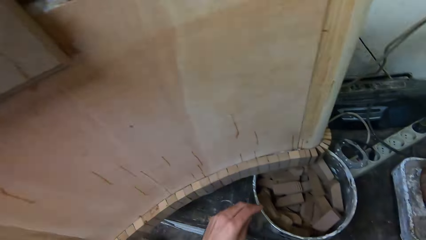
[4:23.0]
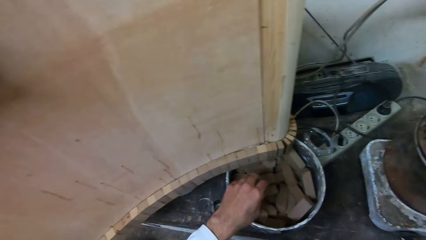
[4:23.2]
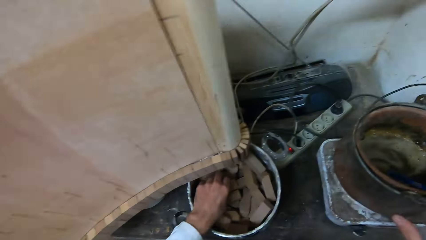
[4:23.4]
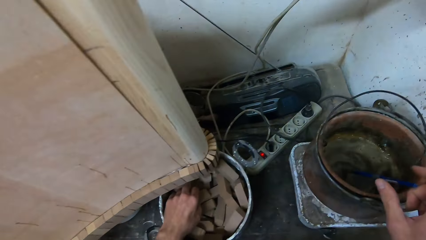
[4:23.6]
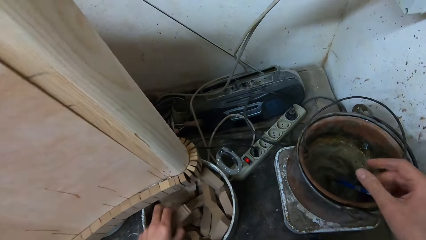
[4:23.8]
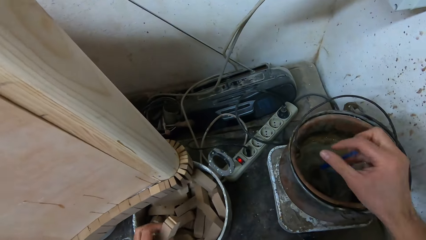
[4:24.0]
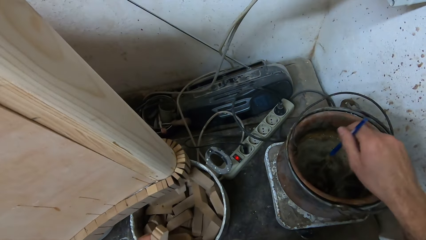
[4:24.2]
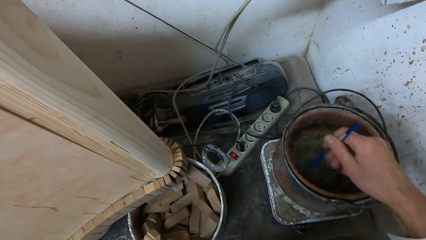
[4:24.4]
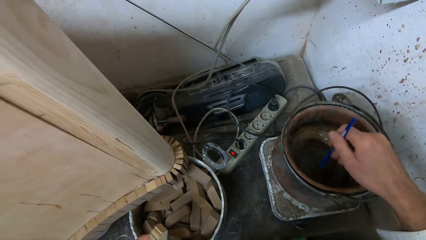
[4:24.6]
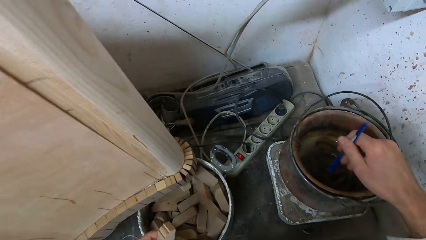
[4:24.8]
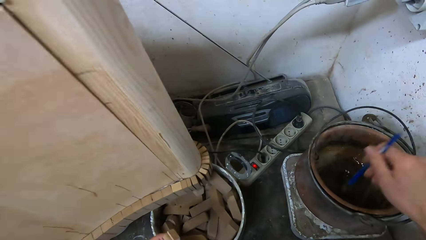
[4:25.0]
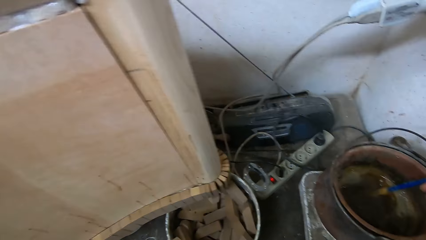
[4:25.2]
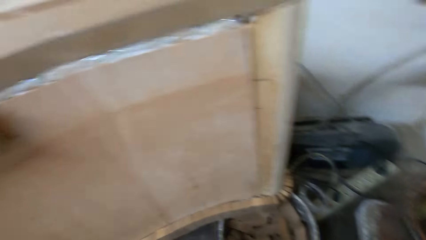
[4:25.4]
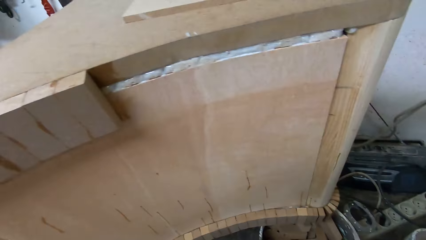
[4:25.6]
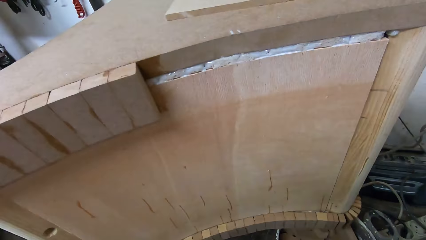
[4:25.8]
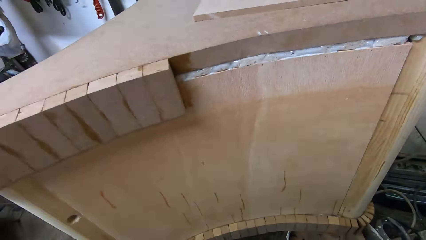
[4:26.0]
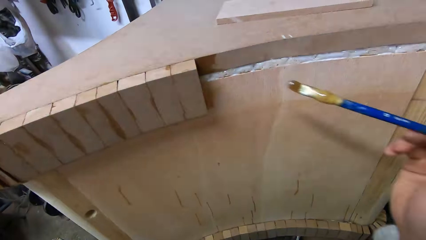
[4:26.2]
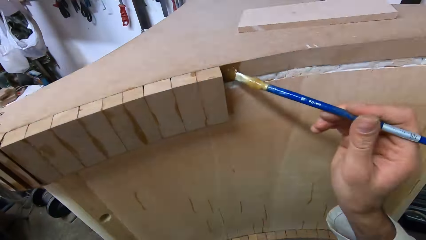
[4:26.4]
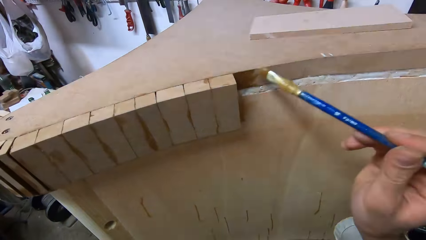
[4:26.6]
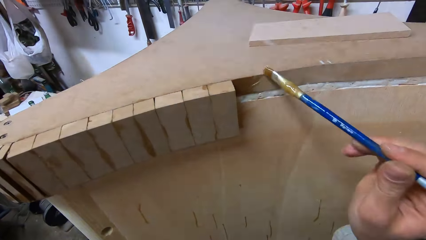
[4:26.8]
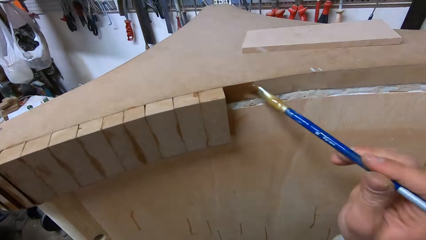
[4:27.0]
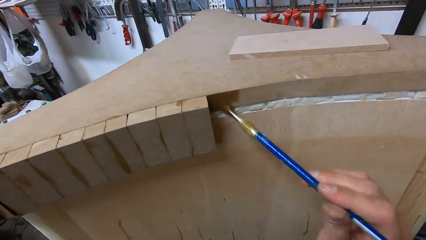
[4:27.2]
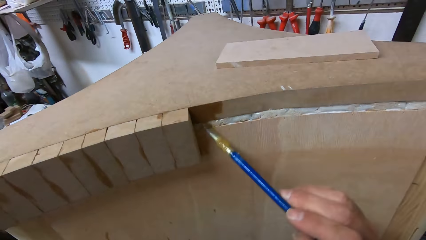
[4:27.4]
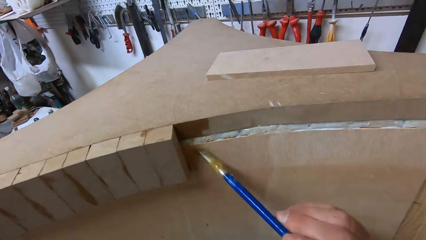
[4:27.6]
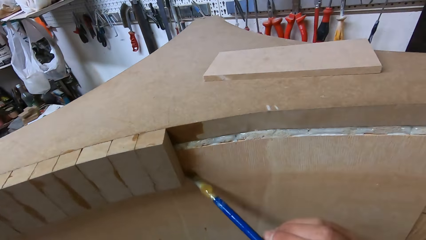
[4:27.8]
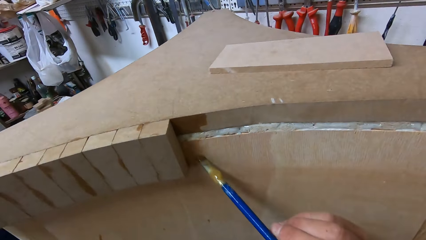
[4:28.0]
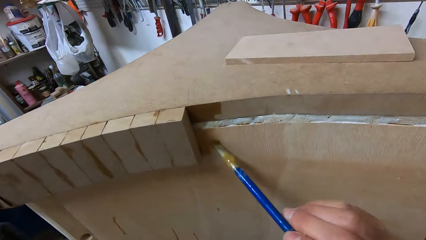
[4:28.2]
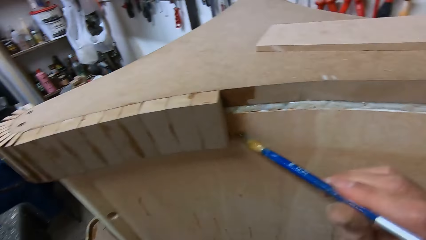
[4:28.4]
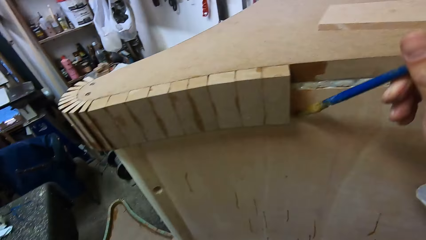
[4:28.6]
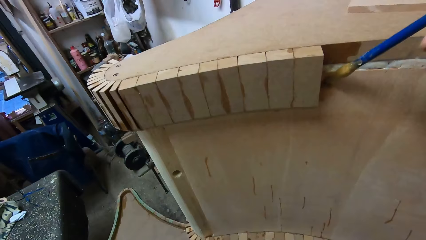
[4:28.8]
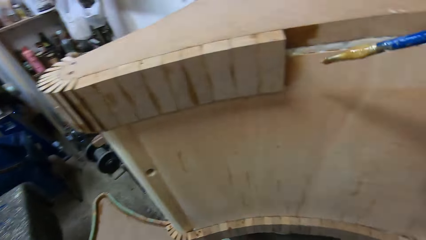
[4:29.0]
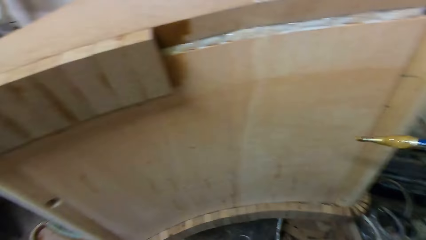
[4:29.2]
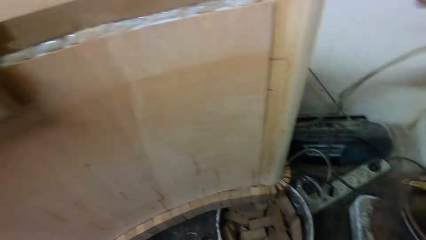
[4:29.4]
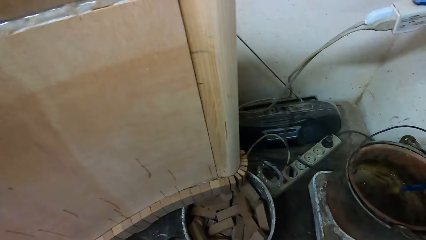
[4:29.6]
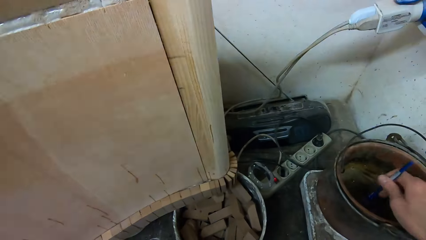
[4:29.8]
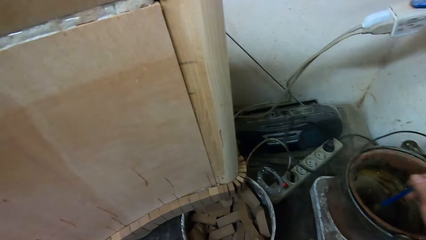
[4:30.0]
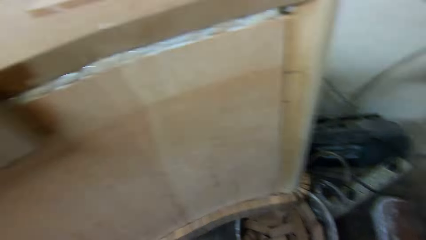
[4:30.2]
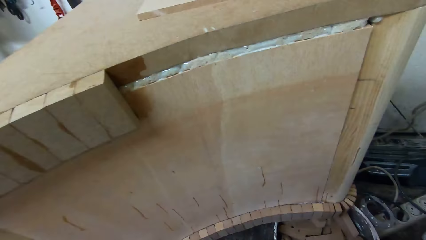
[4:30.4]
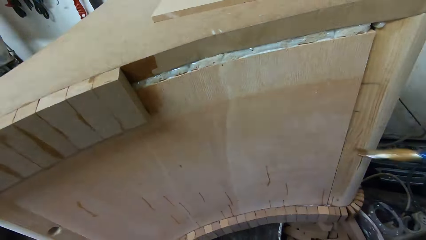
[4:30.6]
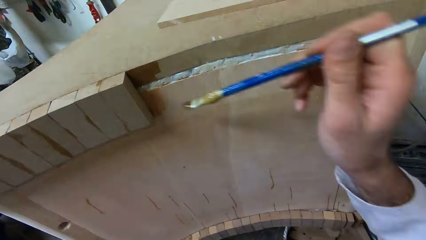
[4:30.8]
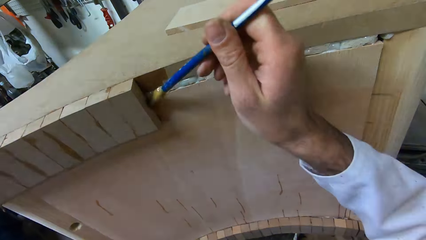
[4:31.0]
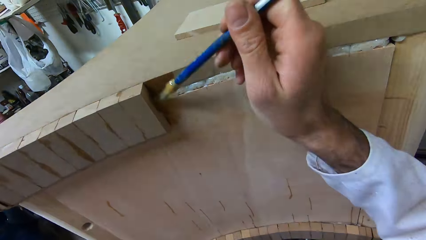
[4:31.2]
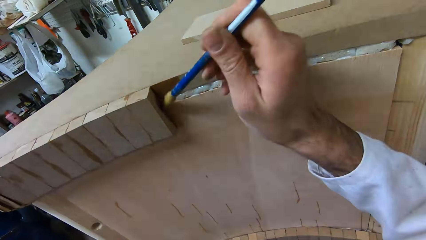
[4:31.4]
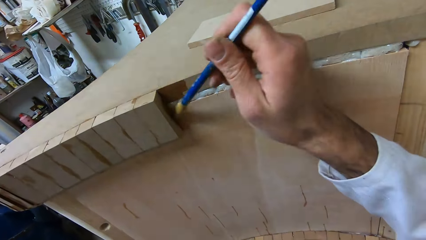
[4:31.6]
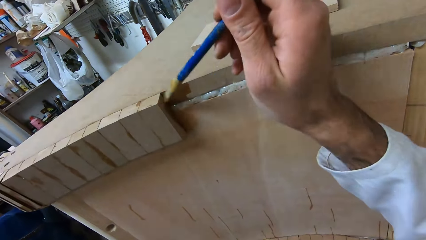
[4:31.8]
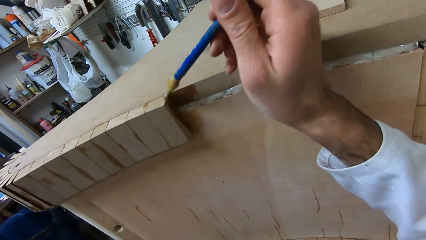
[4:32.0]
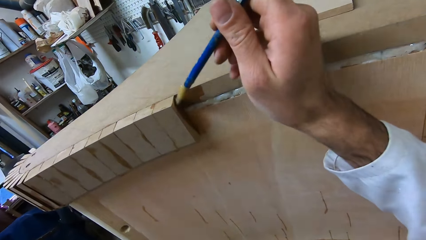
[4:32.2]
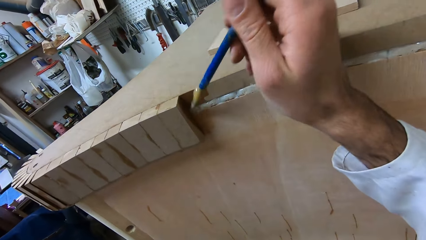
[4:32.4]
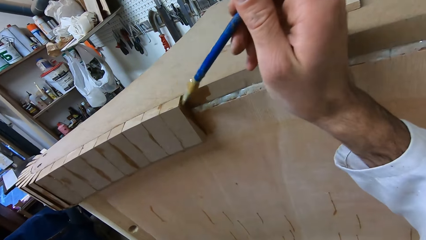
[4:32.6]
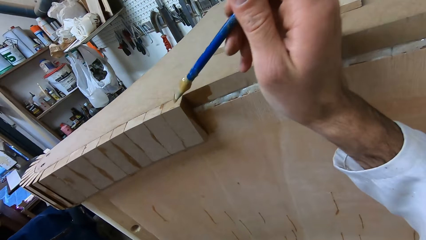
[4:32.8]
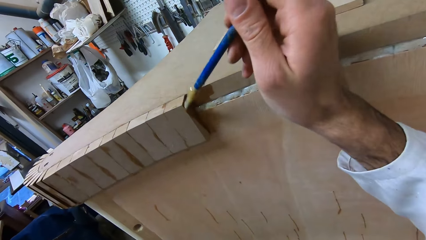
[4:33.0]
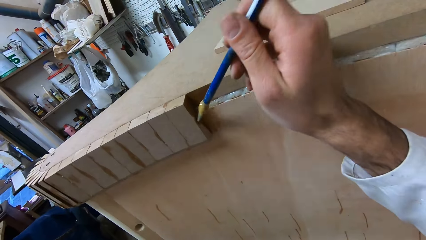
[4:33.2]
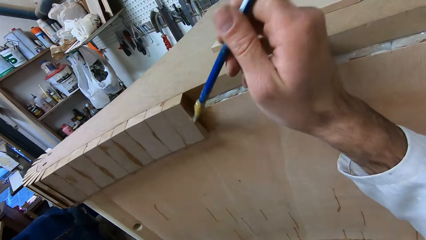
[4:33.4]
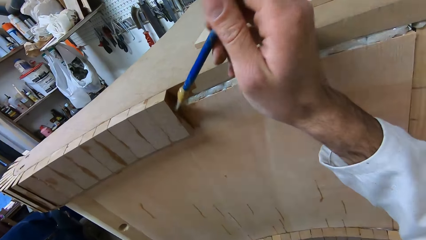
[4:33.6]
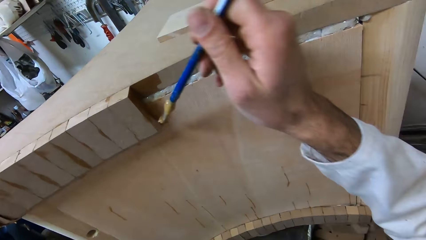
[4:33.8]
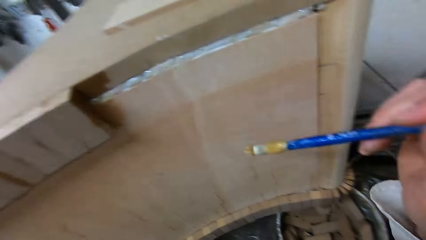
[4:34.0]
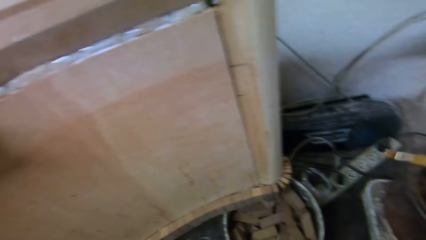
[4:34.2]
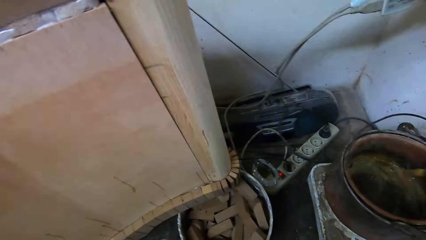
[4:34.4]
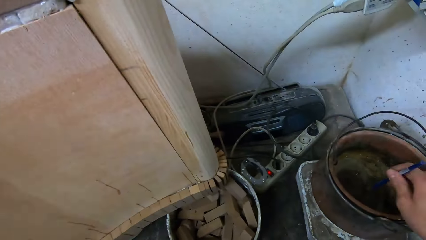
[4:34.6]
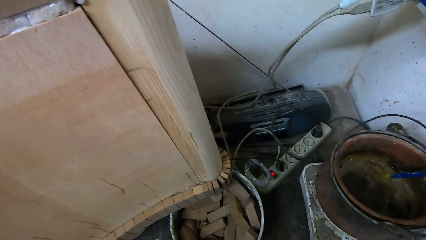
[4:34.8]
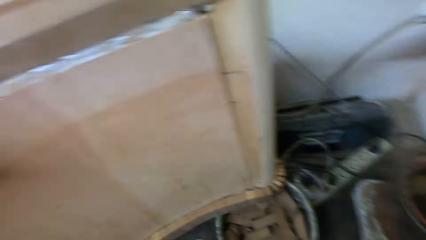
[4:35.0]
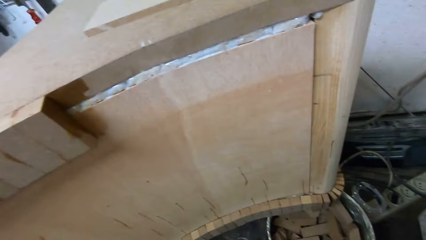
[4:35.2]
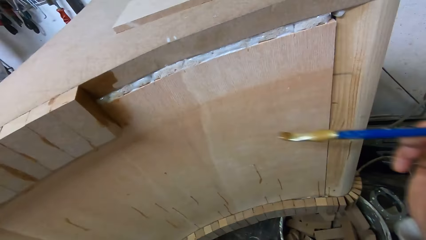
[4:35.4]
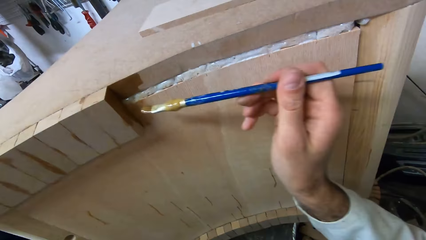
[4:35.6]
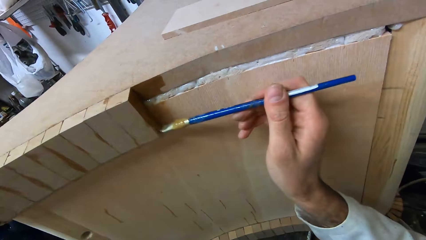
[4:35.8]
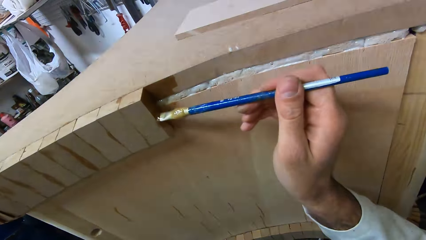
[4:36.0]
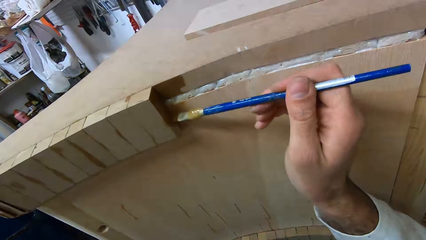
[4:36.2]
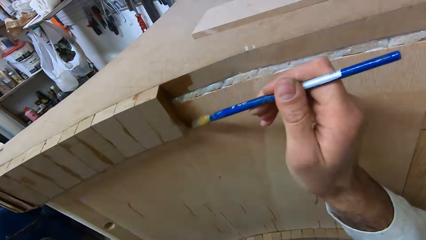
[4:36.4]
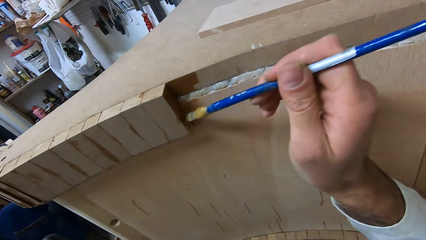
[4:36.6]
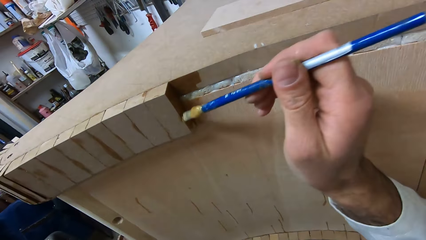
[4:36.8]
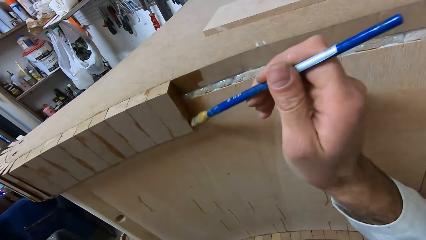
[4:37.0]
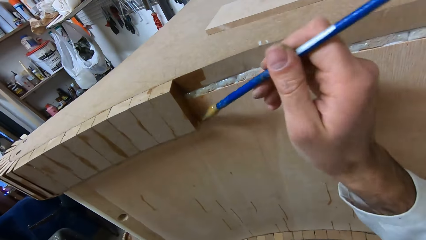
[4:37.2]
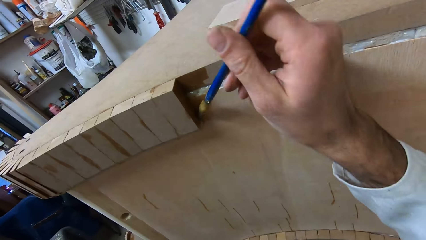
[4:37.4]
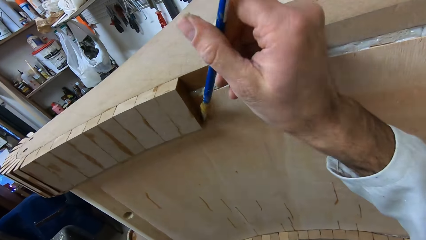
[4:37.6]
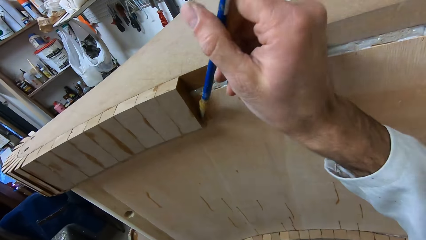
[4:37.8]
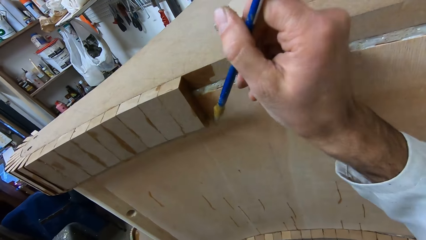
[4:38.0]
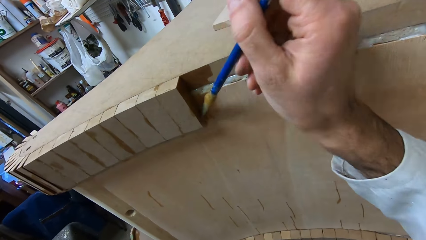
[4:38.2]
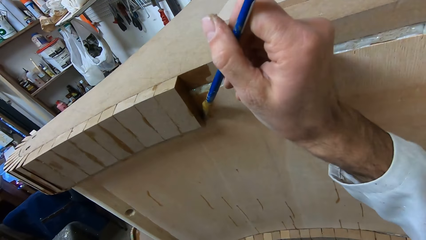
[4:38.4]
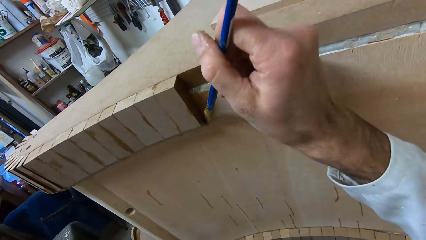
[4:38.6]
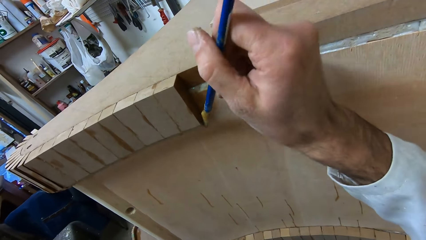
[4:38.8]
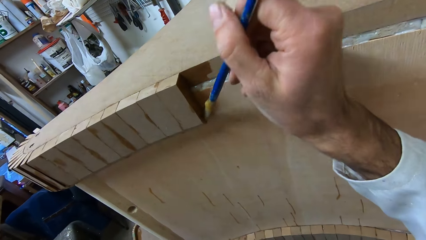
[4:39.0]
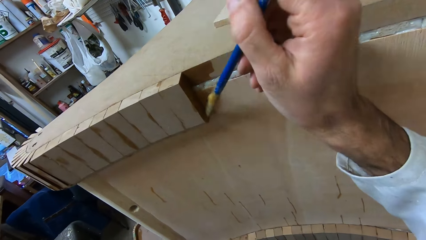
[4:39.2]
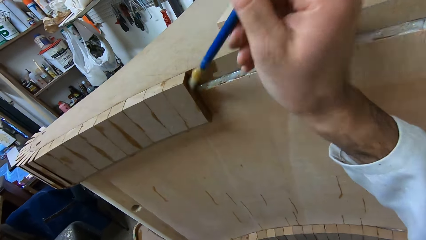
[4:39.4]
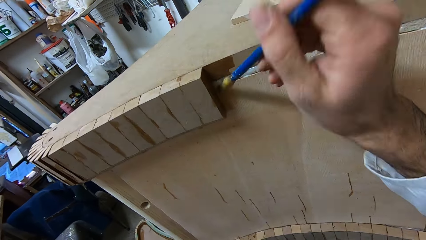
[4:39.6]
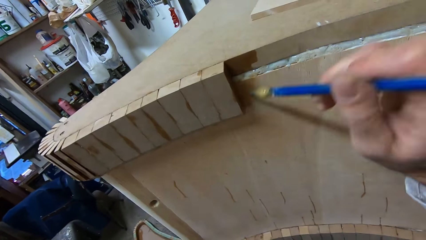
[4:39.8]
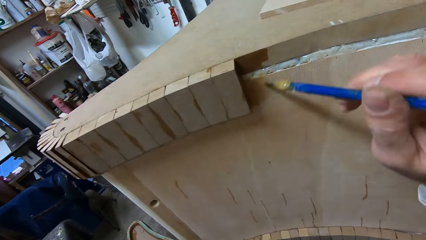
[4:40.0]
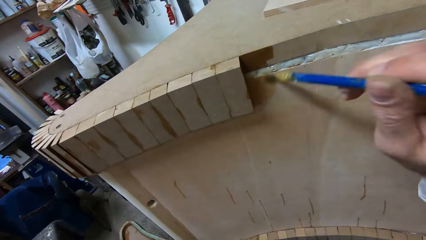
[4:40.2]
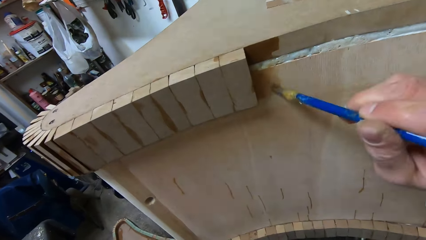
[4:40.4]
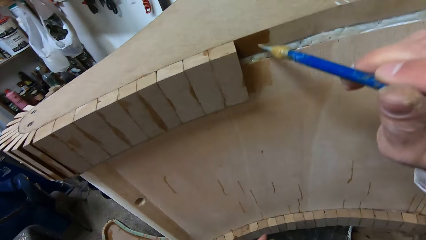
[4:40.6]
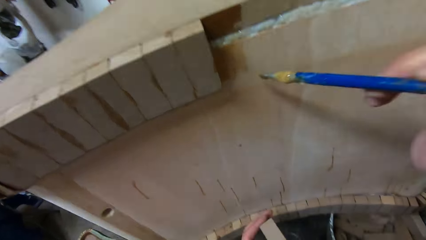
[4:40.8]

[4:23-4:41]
The camera wearer picks up a piece of wood from a bucket. They stir the glue in the bucket with the glue brush. They apply the glue to the furniture. They dip the glue brush into the bucket of glue. They apply the glue to the furniture. They dip the glue brush into the bucket of glue. They apply the glue to the furniture.
